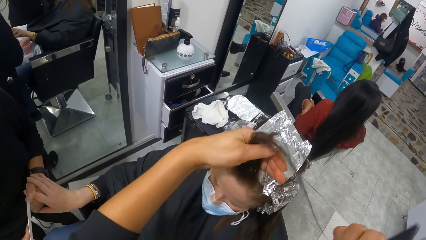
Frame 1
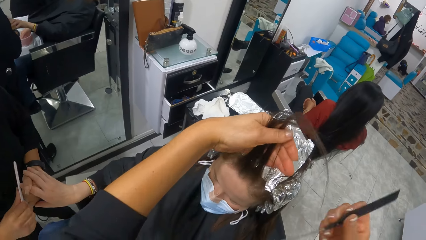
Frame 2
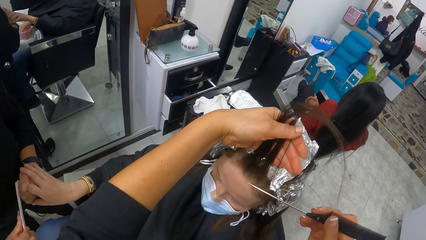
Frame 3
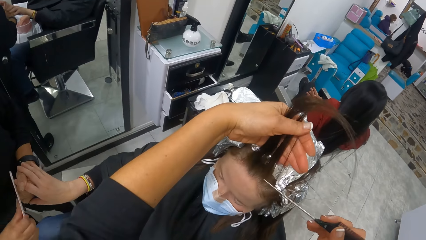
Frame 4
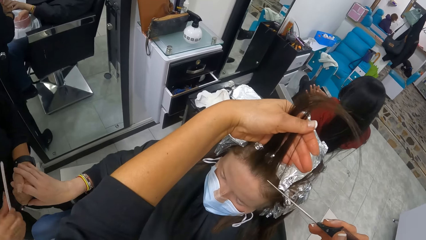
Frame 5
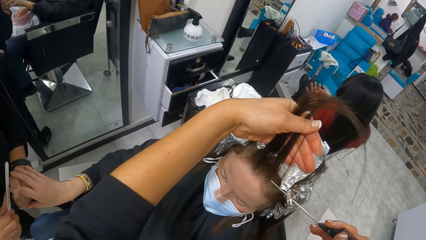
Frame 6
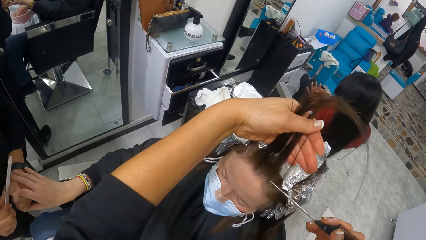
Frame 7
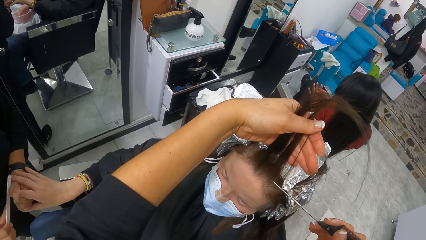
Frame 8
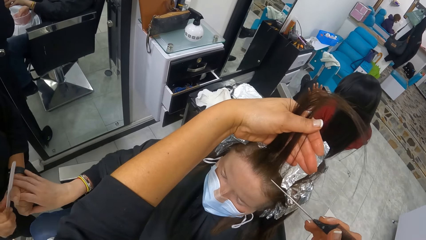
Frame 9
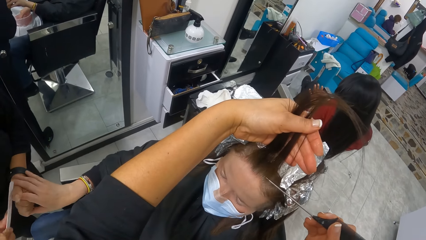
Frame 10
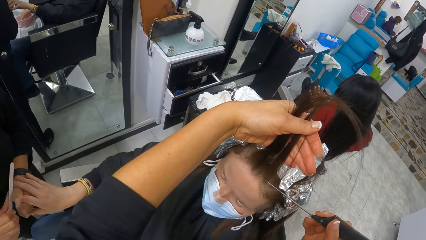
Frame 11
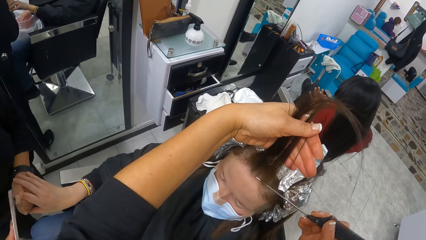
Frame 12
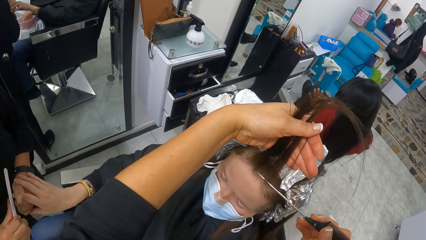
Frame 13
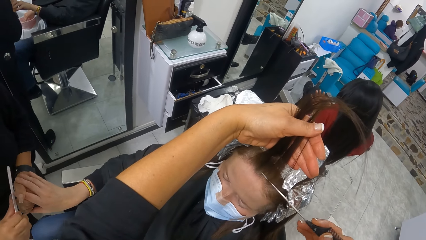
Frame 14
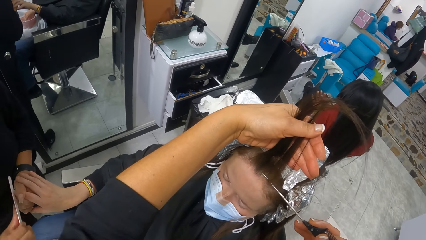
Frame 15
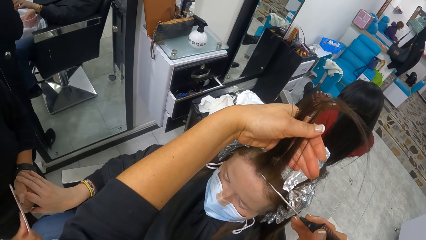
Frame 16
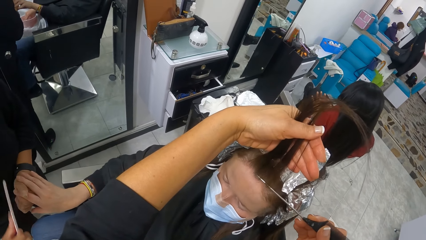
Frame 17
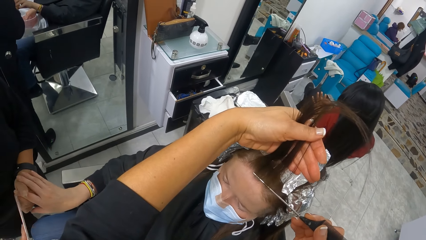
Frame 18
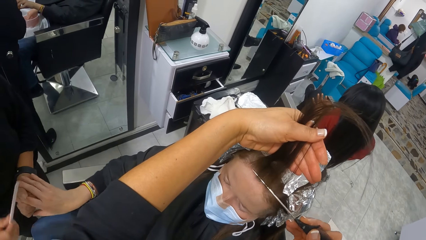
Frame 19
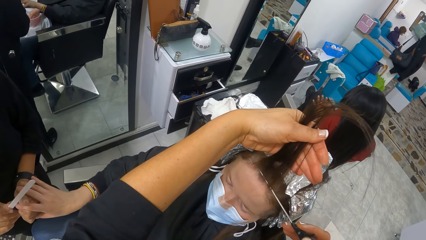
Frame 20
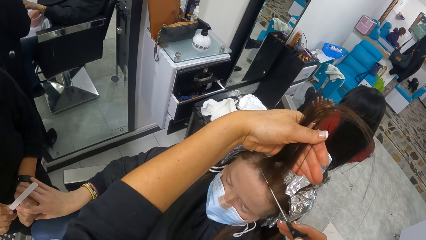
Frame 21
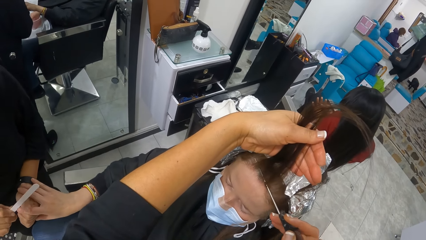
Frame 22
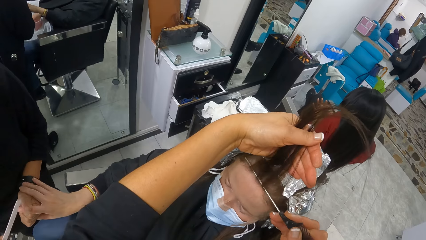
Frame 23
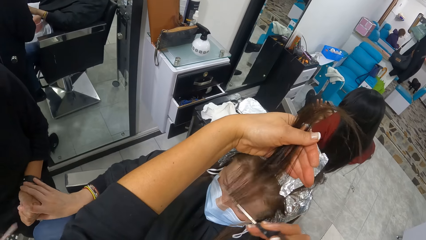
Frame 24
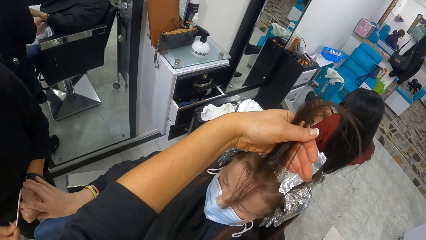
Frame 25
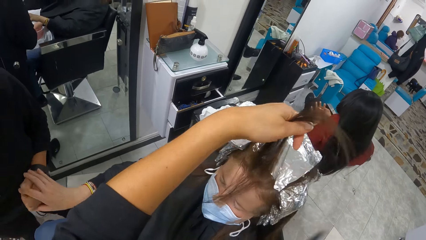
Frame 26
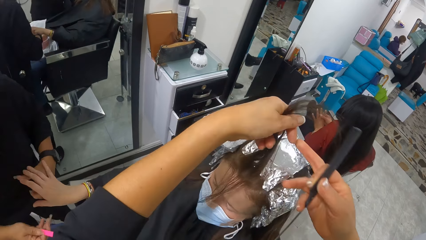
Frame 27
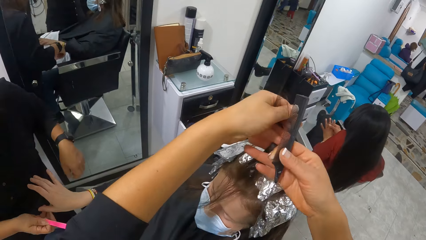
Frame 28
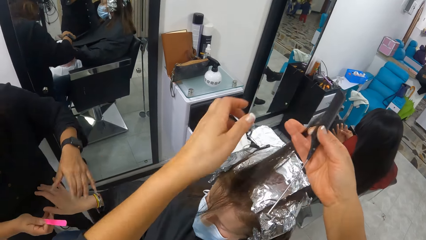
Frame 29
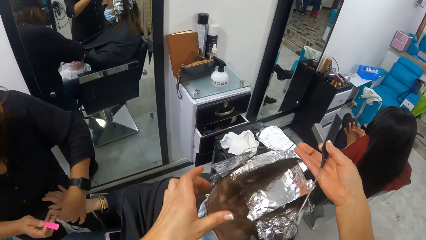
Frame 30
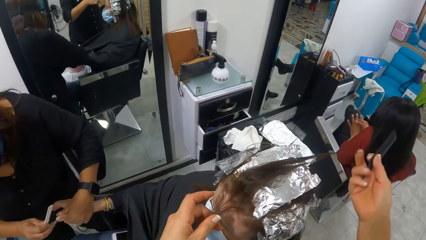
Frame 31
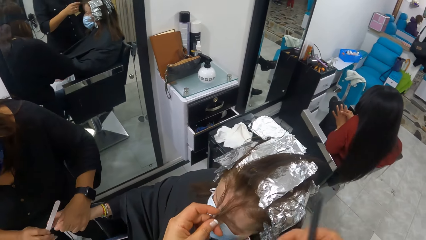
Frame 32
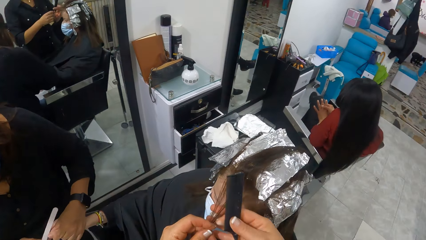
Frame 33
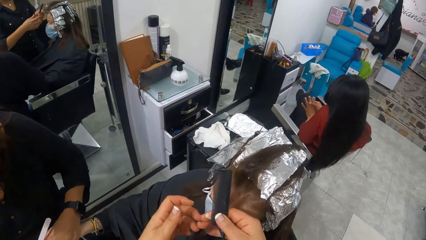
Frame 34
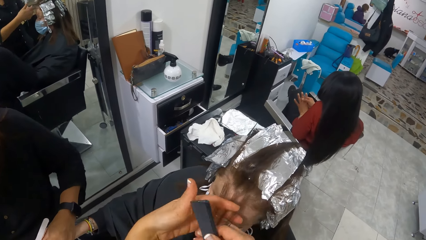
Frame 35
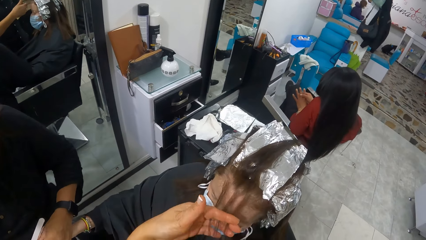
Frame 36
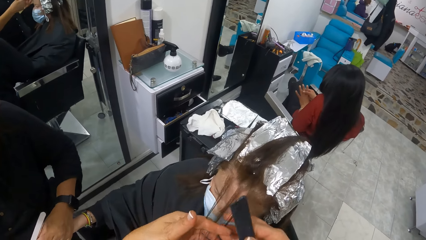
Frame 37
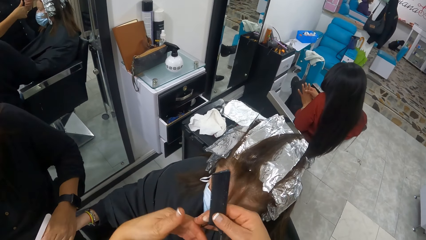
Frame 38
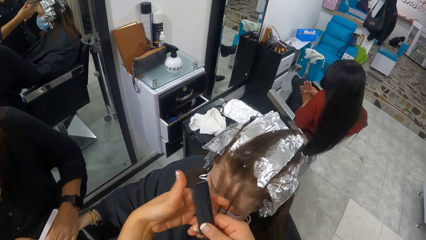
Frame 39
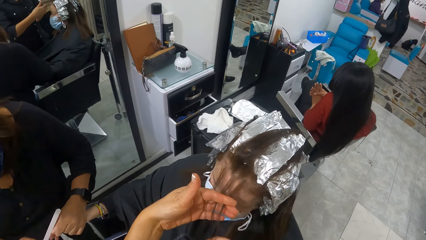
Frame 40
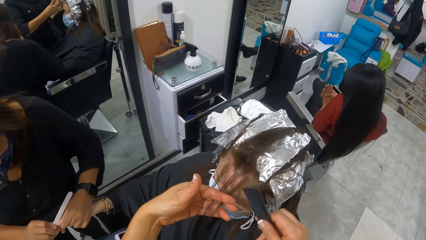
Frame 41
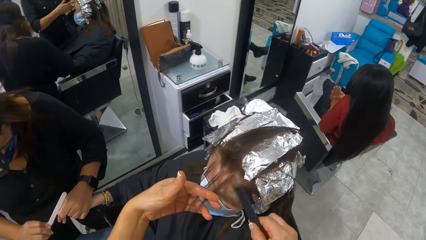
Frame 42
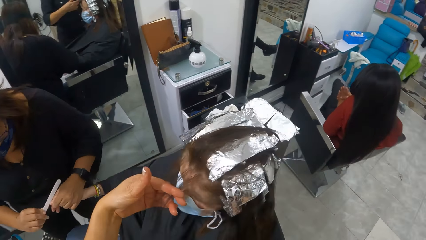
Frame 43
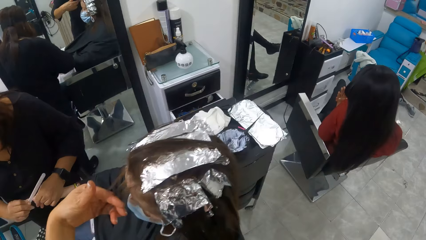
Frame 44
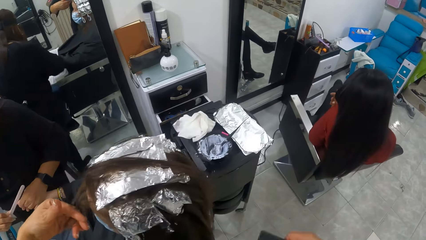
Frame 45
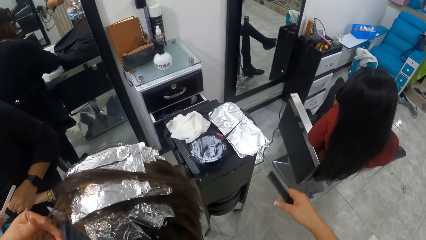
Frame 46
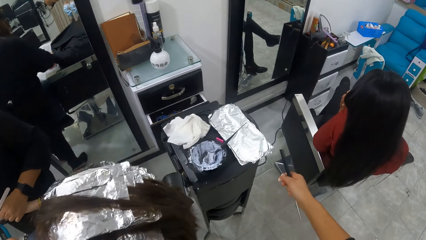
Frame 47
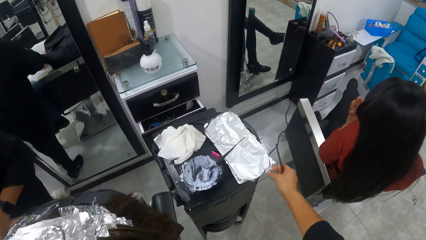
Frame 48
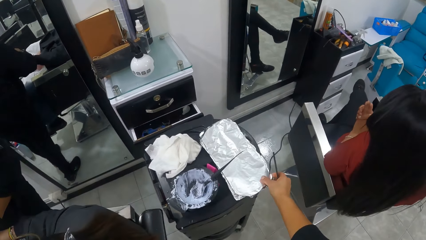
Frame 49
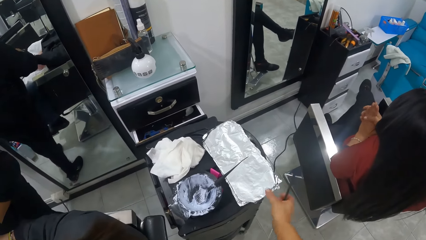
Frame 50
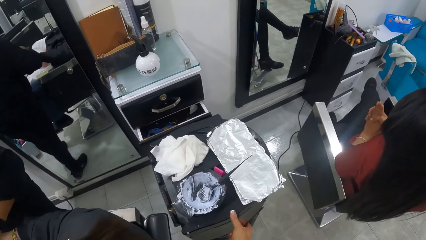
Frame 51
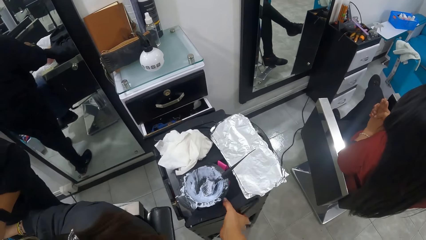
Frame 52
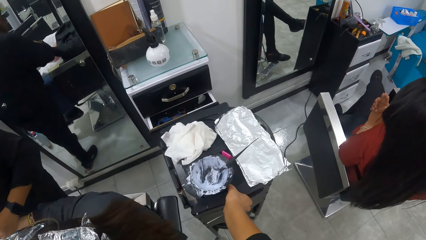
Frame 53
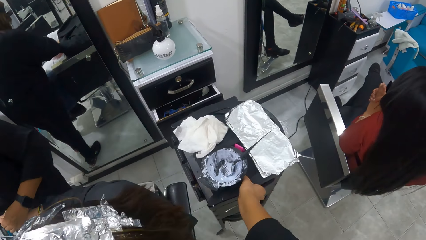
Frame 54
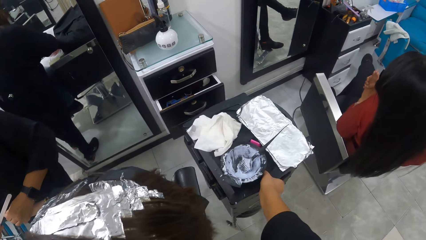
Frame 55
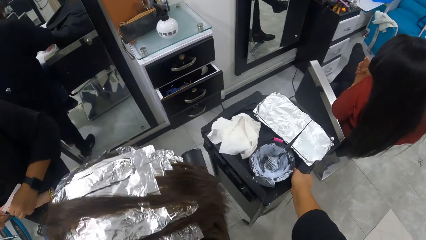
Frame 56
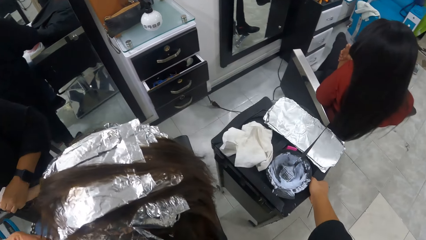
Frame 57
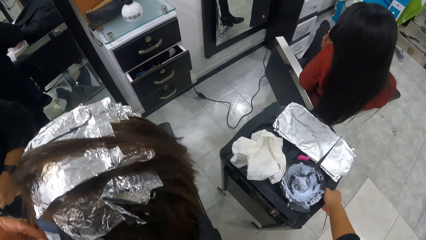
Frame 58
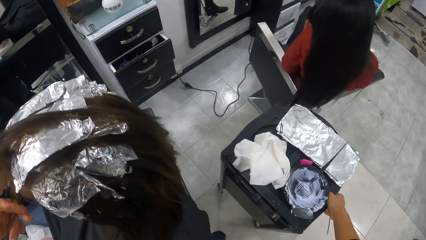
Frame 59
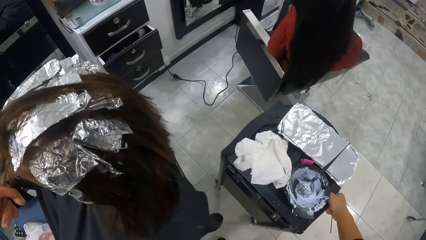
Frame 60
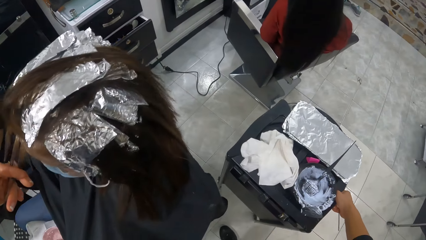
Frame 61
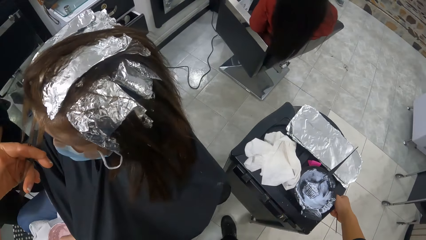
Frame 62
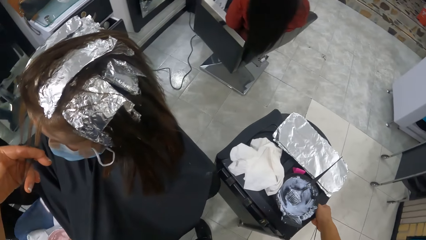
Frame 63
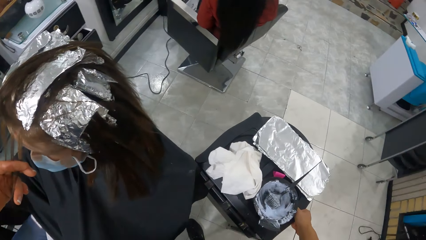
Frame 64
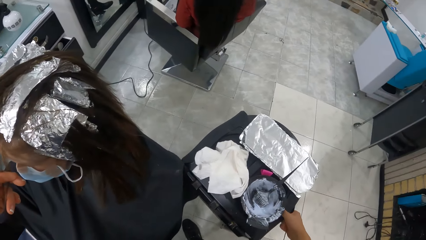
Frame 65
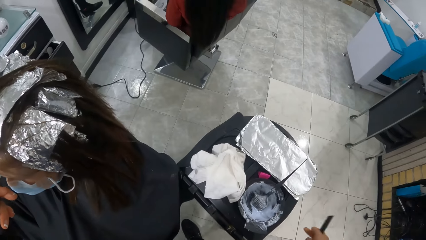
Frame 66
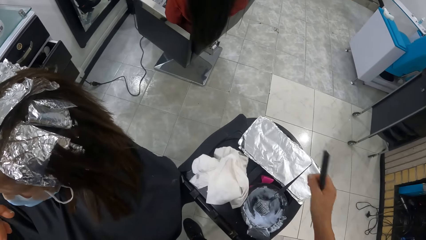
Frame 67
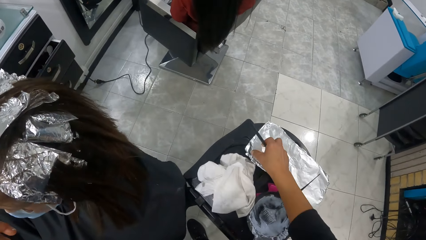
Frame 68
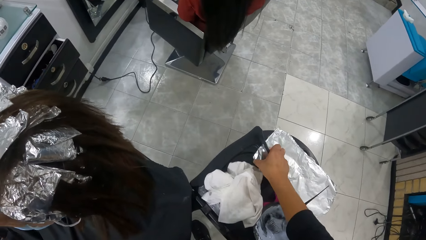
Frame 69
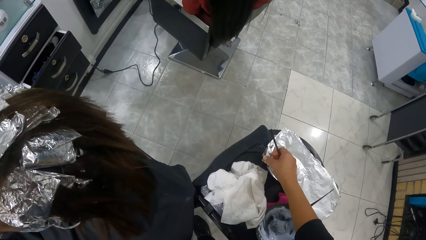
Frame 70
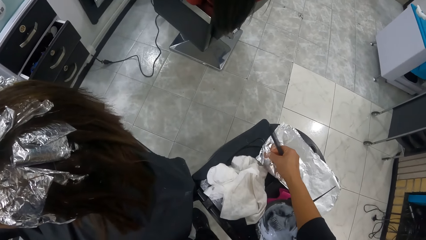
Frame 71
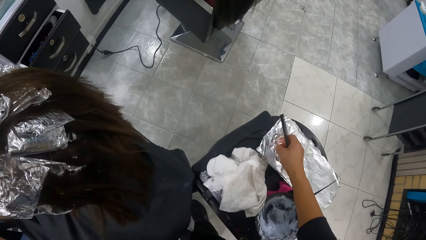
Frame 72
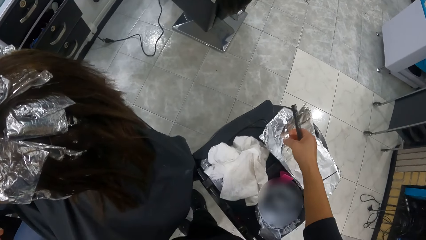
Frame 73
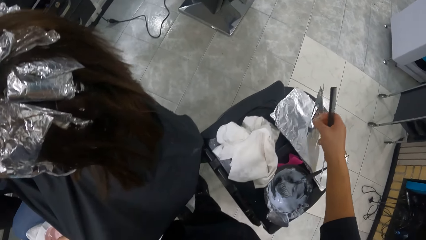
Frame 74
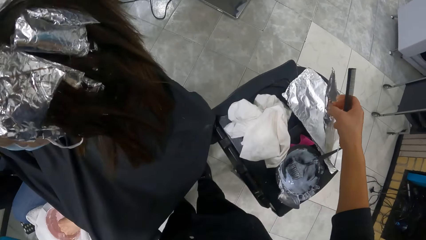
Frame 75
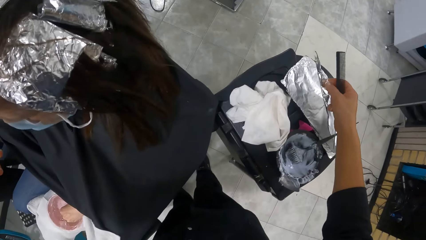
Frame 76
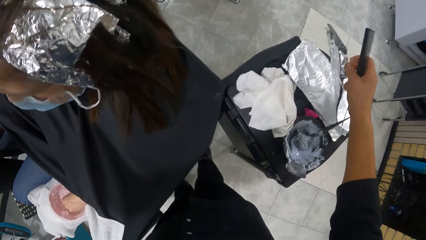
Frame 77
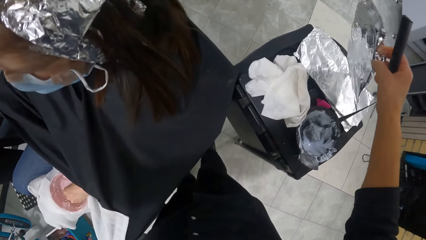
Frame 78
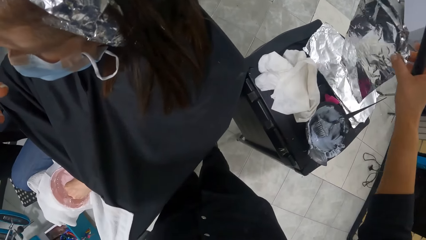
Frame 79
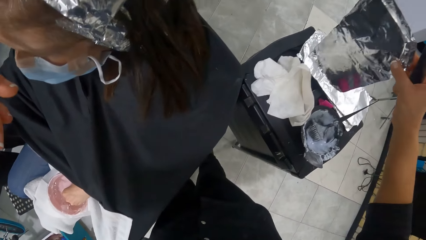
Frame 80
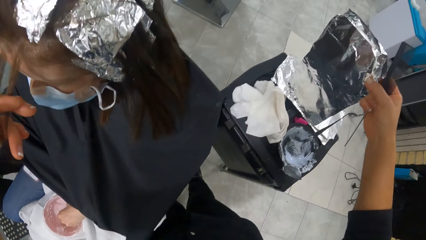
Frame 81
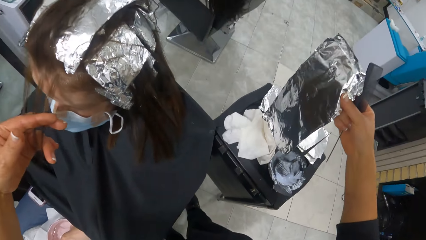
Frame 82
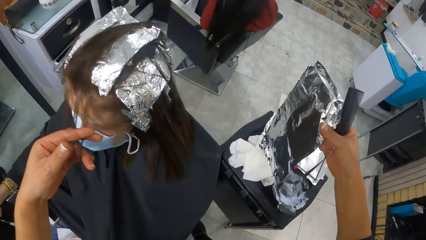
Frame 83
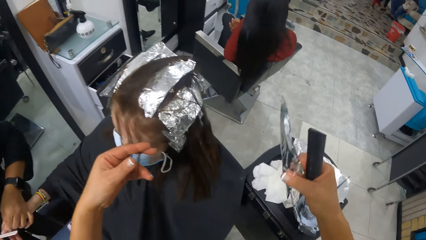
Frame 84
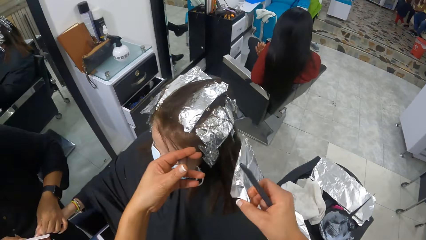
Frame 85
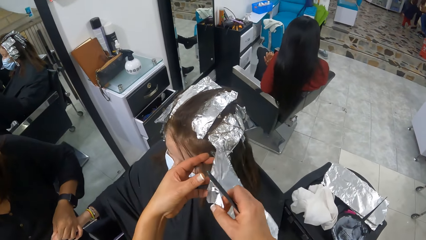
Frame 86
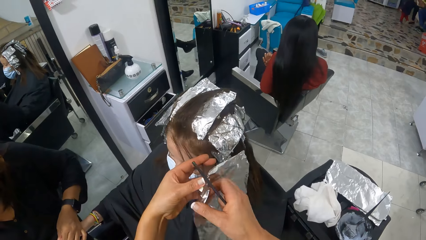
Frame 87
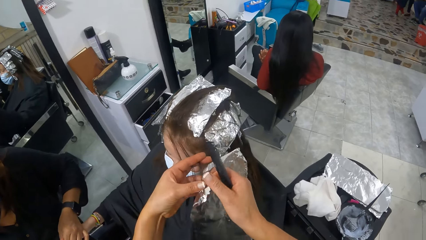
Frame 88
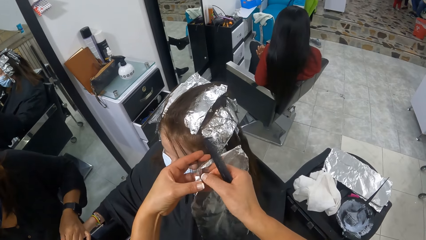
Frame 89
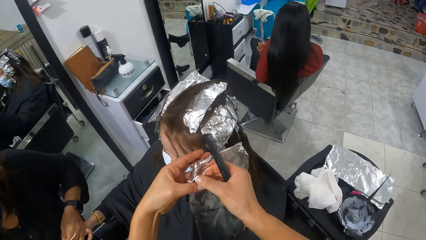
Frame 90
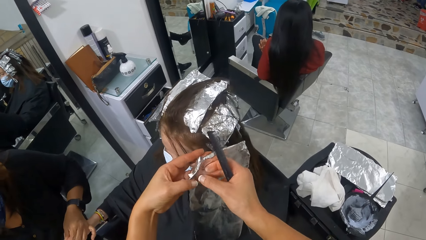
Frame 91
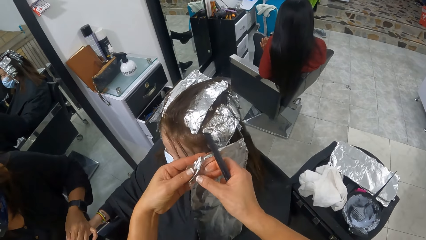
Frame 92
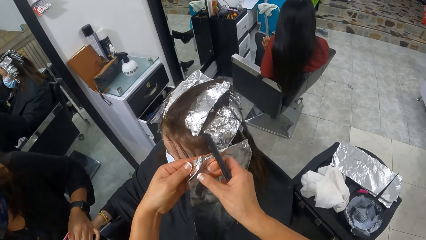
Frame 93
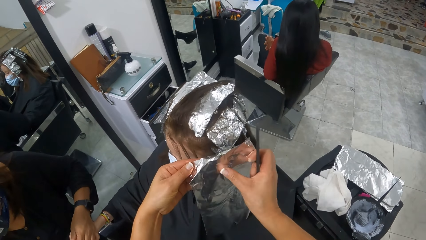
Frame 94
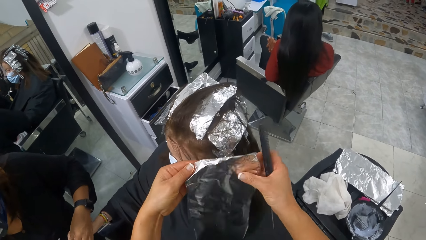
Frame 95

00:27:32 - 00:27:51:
The camera wearer divides the woman's hair with a comb in her right hand. She touches a sheet of foil from the table with her right hand. She moves the table towards herself with her right hand. She pulls a drawer. She picks up two sheets of foil from the table with her right hand. She separates the two sheets of foil with both hands.
